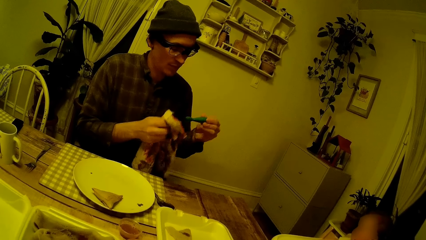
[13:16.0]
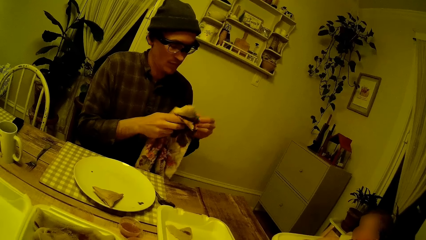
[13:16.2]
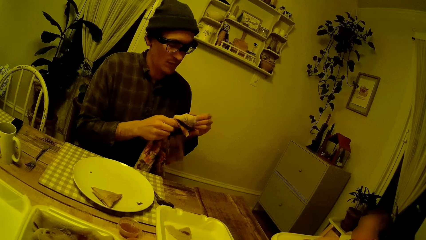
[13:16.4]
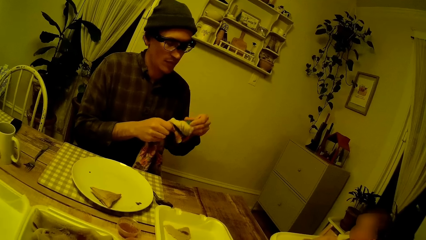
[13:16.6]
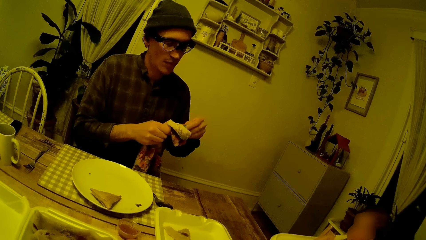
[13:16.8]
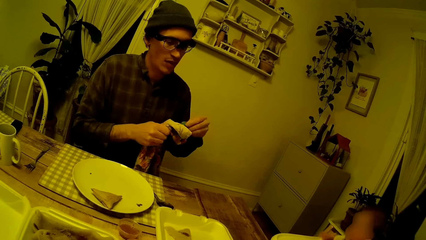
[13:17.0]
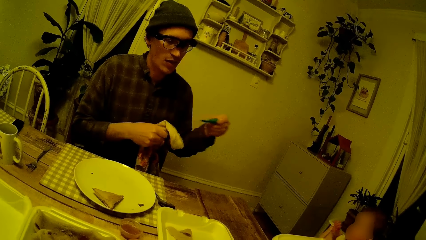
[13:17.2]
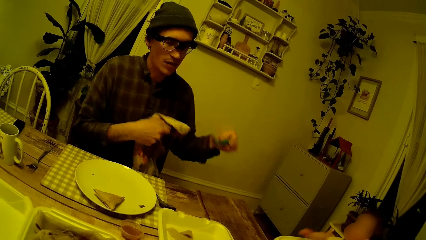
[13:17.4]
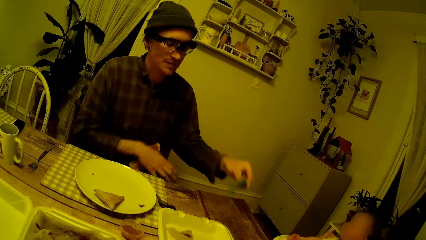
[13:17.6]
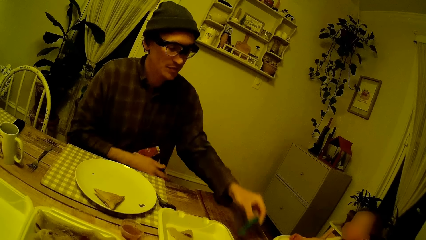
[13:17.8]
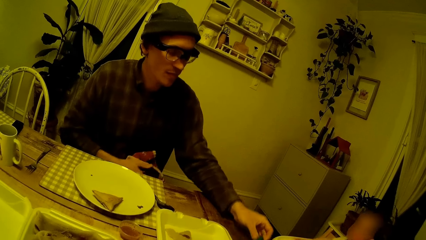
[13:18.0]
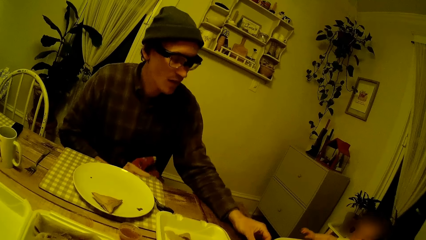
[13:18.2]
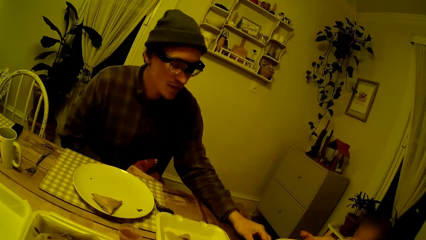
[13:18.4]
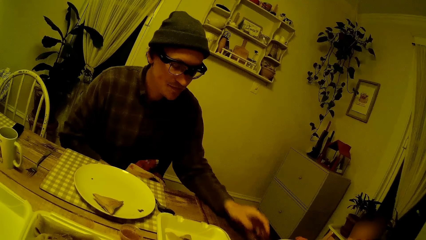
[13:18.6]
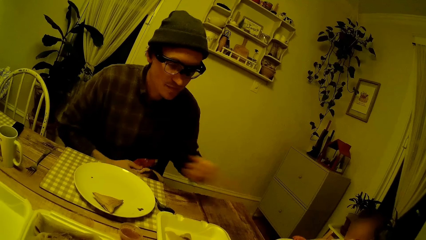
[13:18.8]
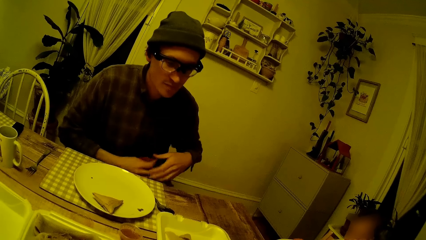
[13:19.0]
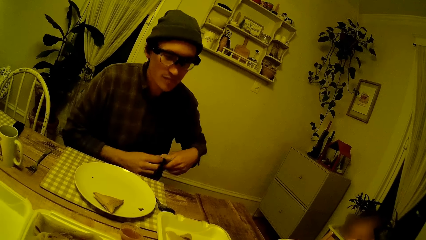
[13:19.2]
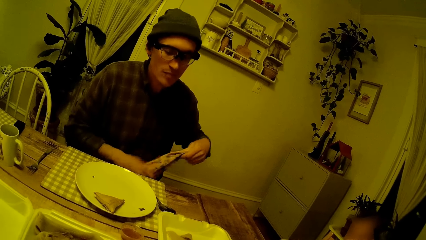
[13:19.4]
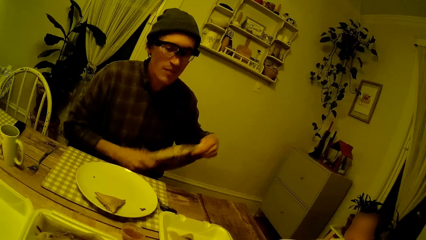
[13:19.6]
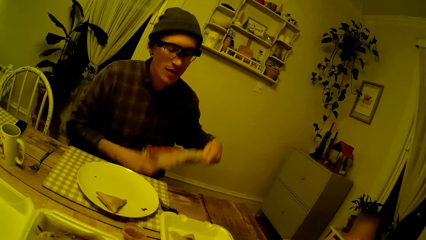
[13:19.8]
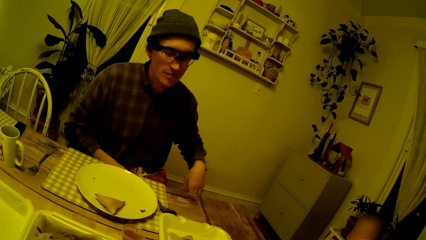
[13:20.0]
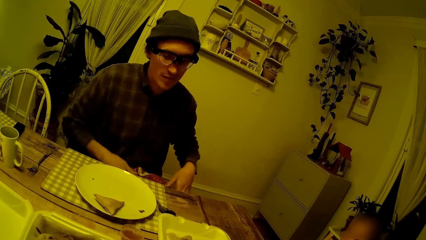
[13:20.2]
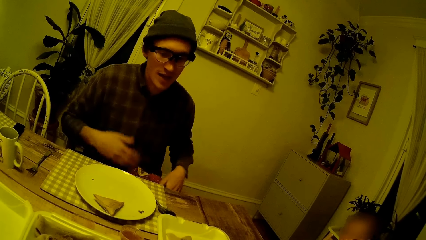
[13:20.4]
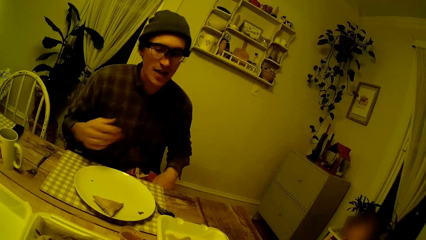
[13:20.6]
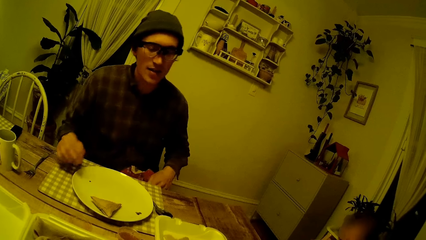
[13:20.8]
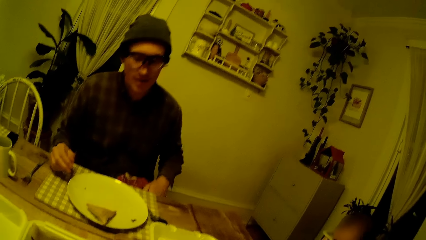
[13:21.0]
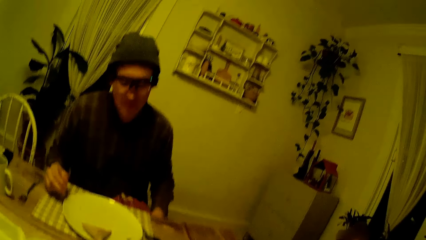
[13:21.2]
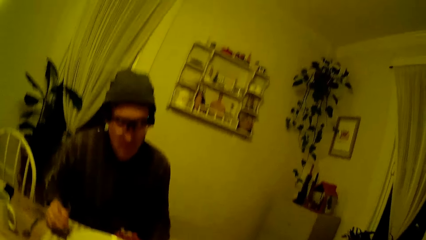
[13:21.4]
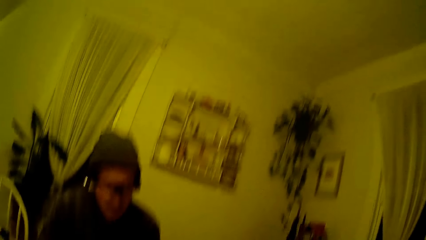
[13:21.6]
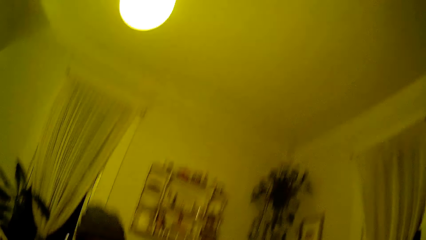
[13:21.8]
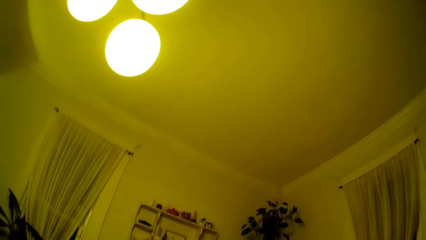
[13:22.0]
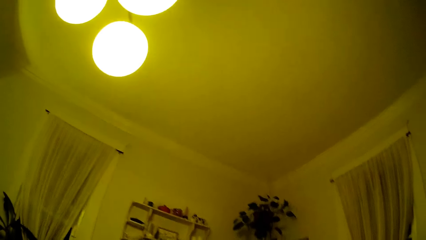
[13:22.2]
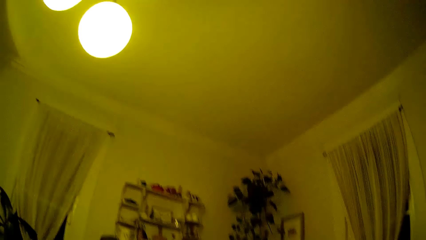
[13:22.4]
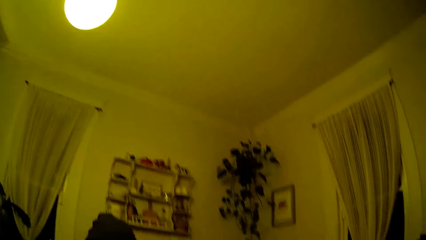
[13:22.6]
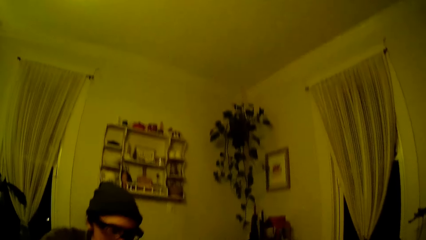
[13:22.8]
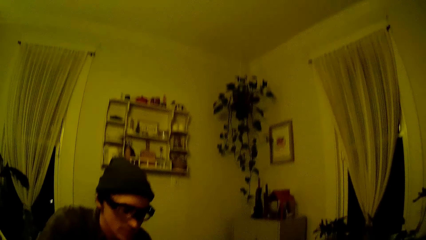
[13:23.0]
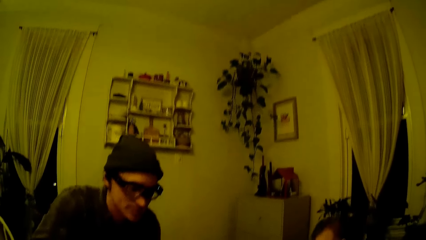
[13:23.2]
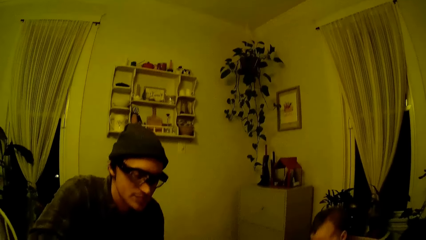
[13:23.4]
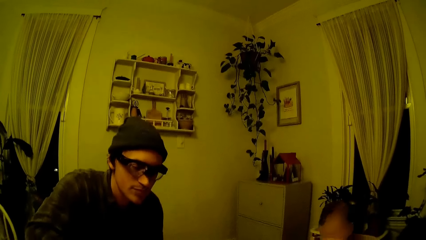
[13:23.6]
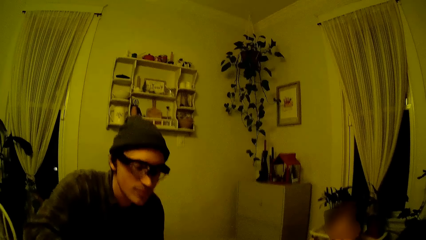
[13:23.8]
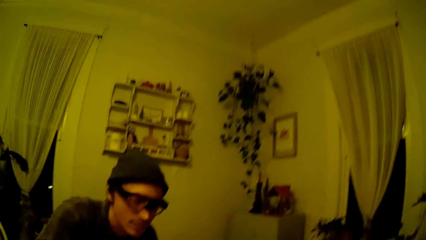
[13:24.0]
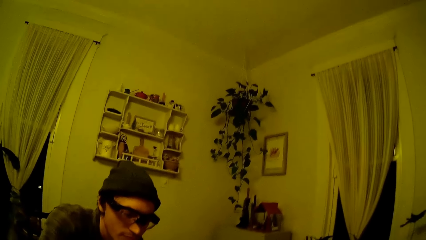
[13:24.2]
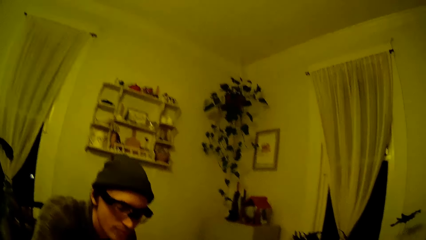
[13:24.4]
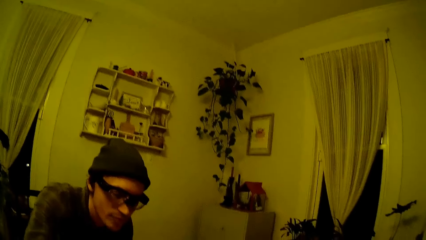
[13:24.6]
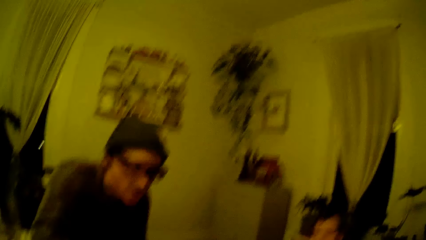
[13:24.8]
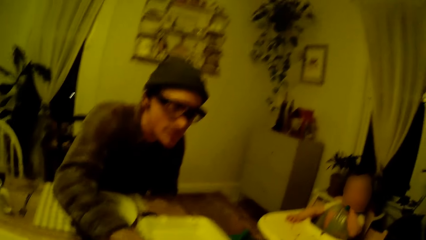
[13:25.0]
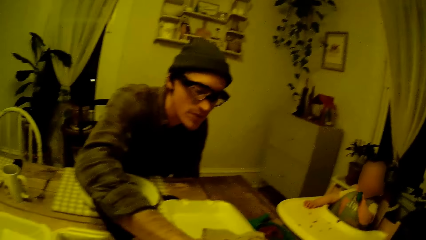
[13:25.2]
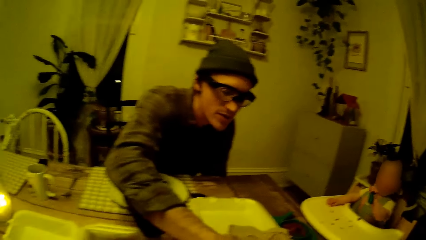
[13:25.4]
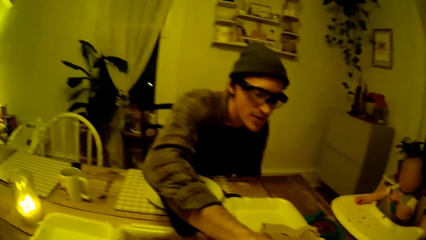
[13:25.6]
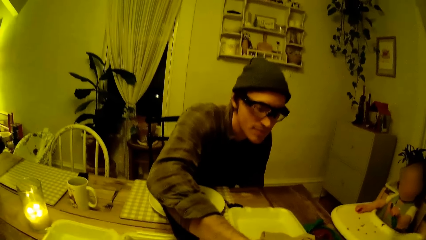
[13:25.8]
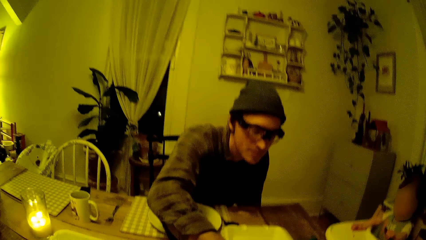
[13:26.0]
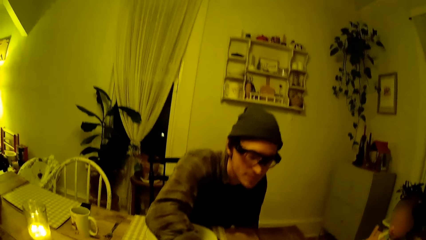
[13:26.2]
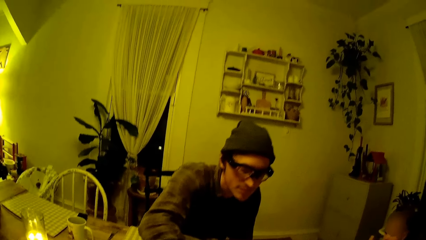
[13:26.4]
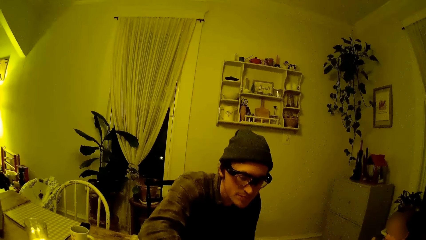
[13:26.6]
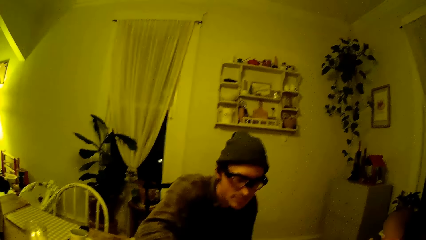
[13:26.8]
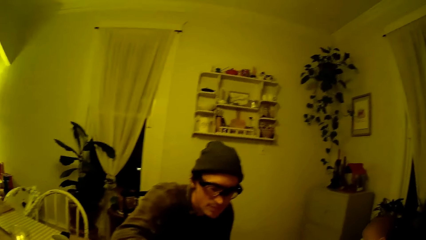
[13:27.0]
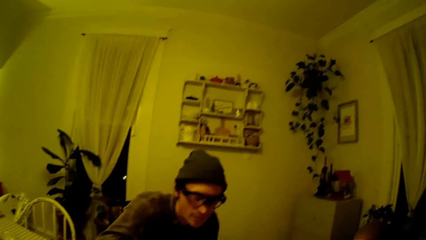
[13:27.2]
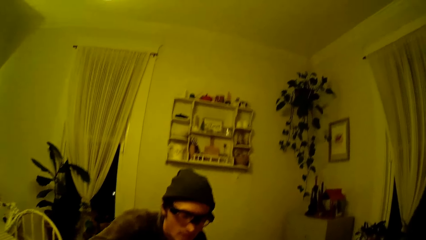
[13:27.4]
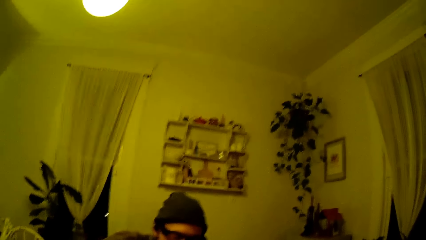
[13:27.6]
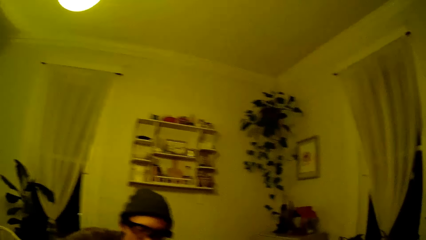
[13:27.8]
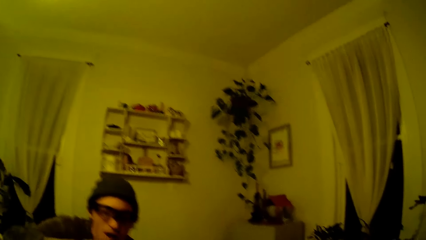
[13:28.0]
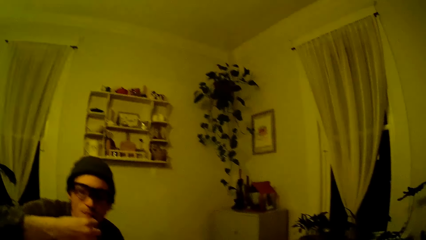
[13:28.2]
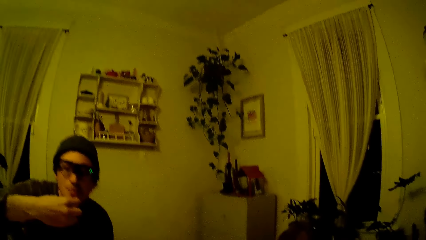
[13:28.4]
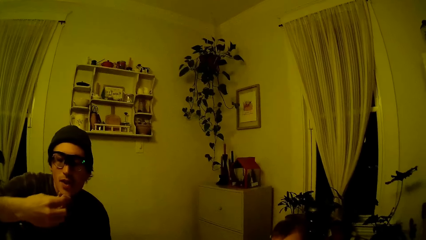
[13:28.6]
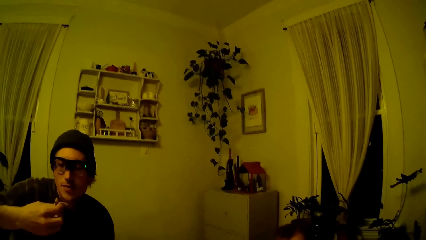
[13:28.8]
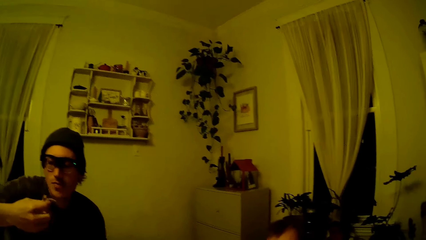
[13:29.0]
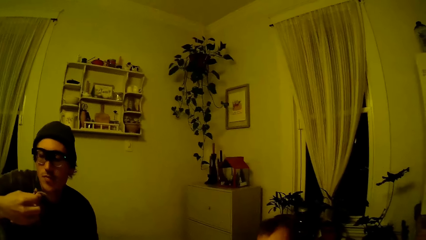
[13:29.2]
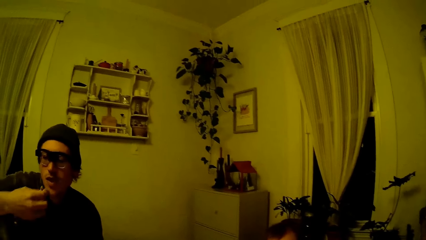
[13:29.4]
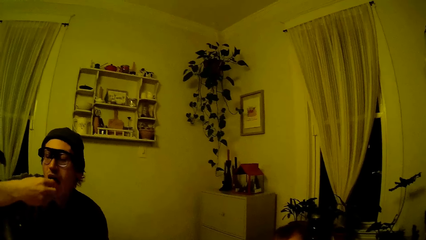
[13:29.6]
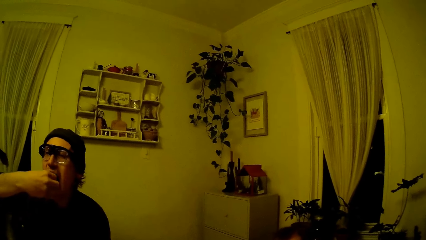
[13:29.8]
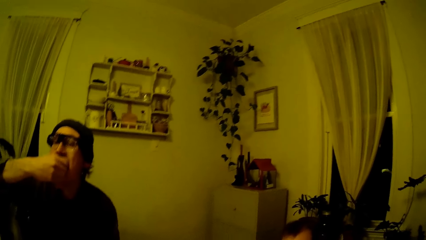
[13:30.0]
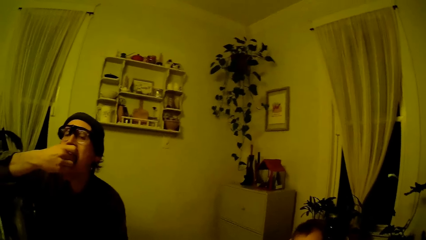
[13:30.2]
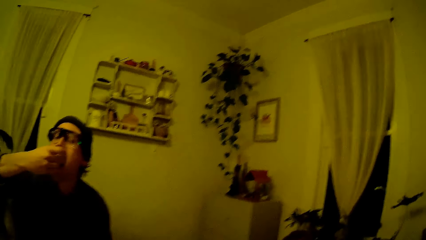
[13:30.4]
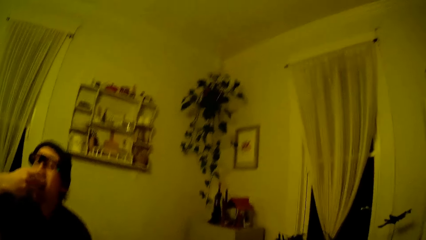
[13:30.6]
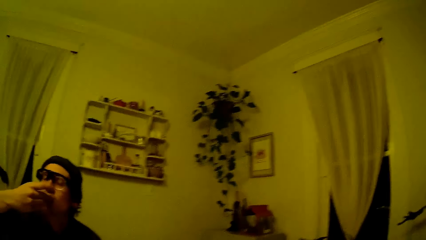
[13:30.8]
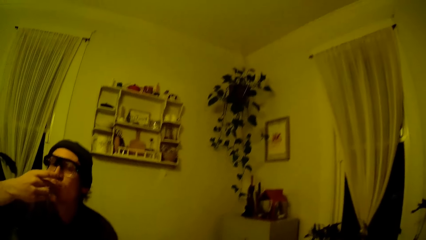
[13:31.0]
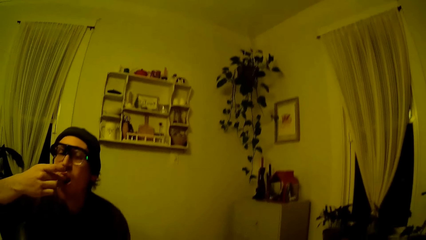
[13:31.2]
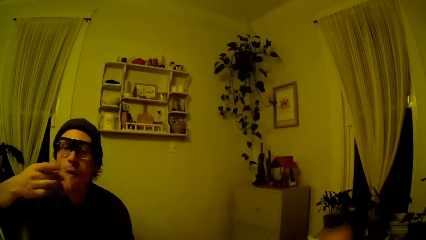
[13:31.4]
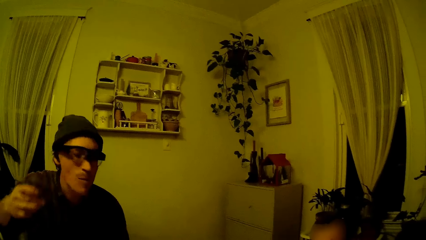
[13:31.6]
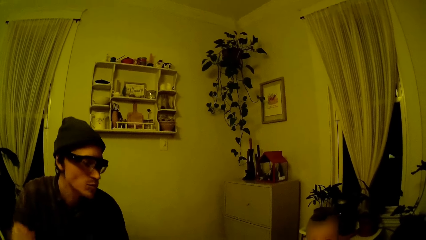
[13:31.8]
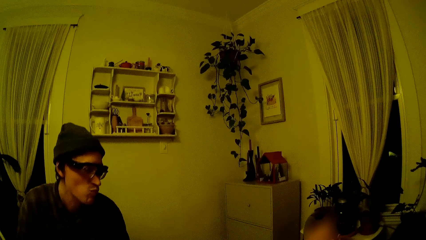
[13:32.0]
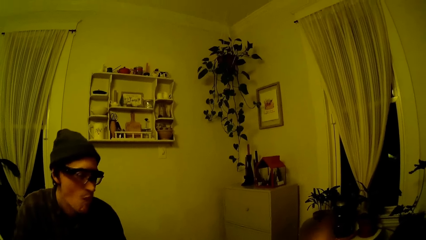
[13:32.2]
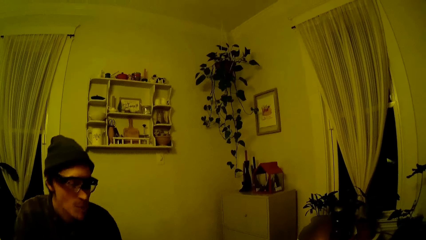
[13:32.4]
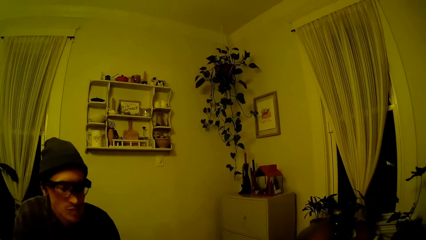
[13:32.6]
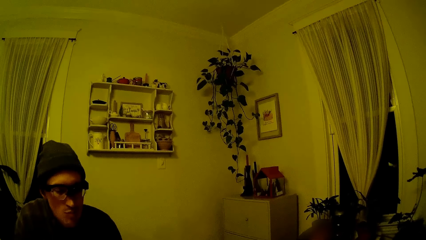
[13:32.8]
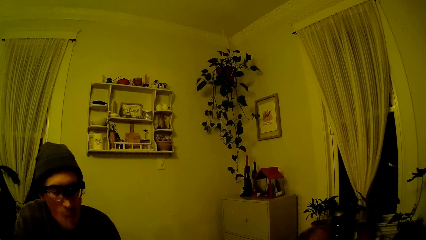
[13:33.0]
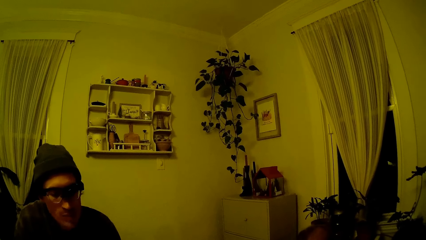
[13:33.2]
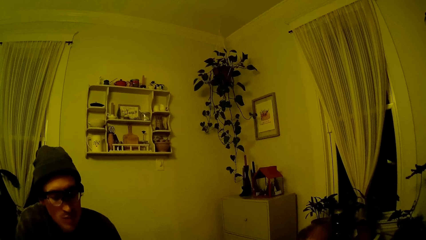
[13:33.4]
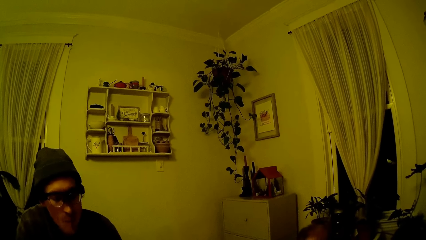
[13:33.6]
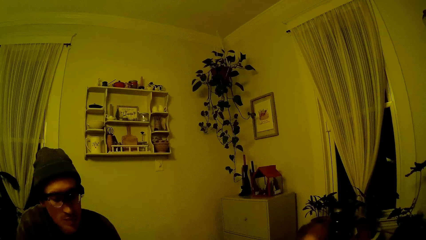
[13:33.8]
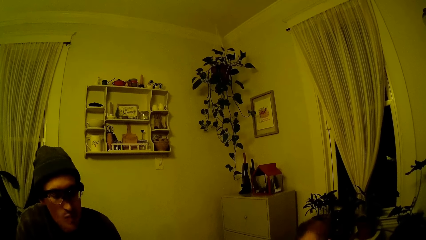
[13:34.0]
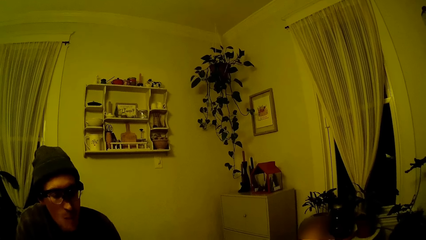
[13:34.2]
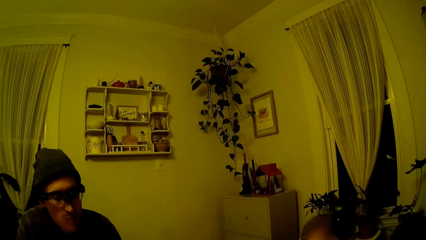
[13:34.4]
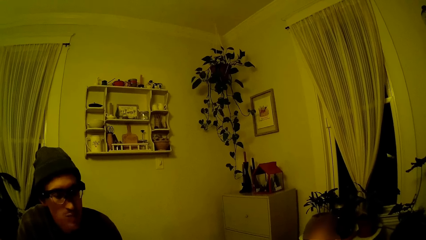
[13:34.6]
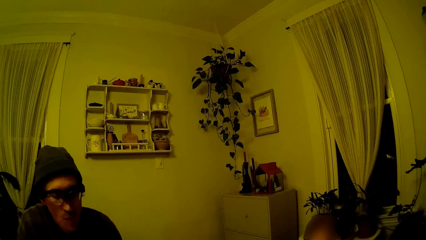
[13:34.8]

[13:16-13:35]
The man drops the toy on the dining table with his left hand. Another man holds the napkin with both hands and drops the napkin on his lap with both hands. The other man picks a pancake from the plate on the dining table with his right hand and eats the pancake with his right hand.
